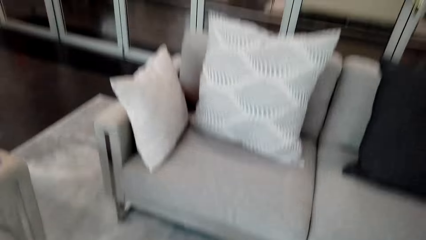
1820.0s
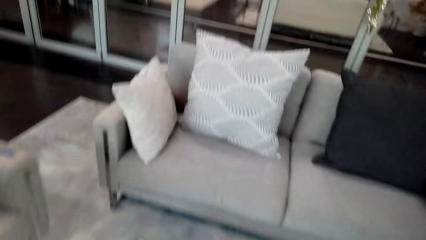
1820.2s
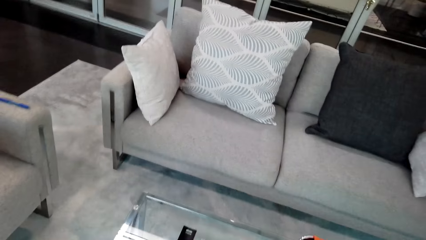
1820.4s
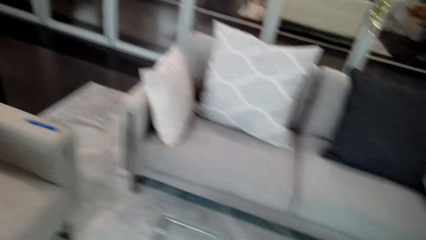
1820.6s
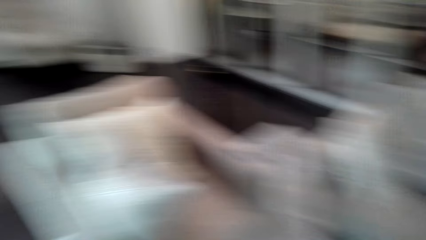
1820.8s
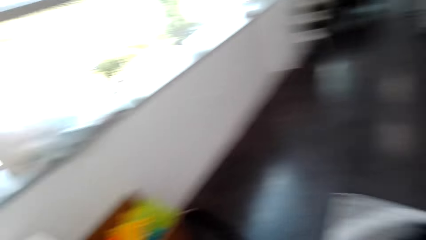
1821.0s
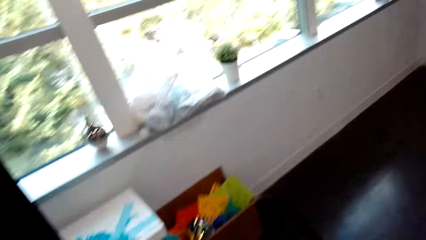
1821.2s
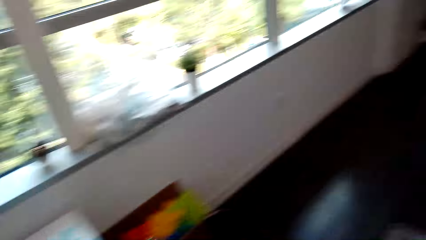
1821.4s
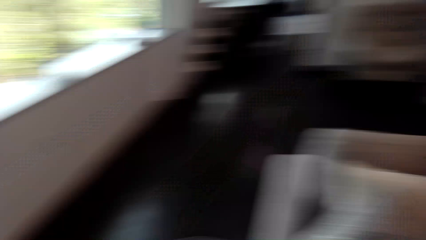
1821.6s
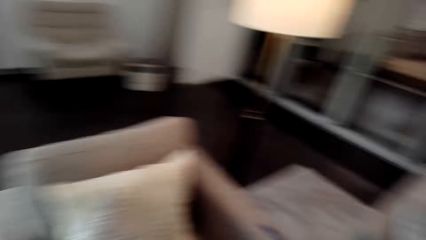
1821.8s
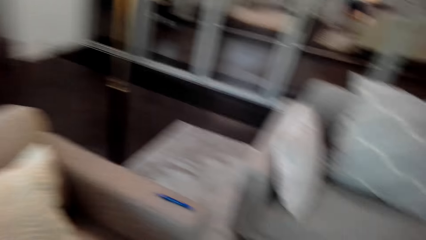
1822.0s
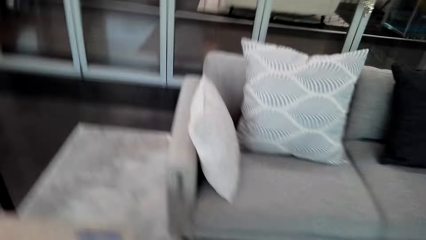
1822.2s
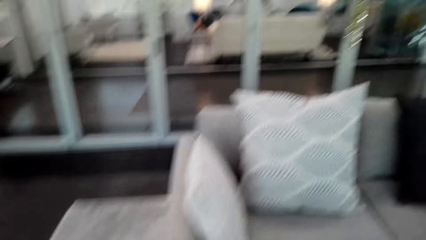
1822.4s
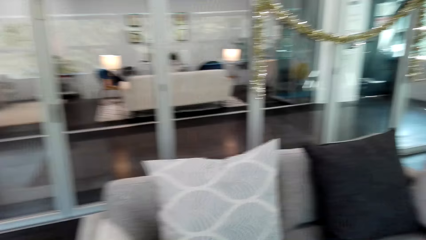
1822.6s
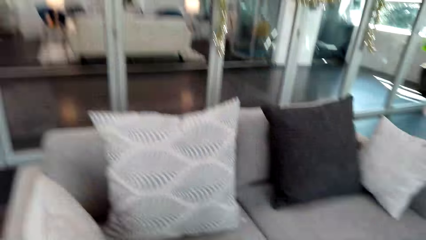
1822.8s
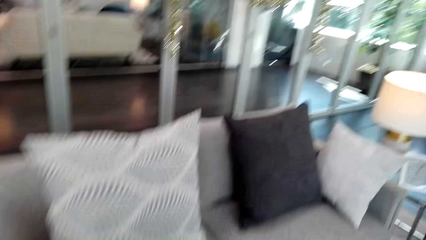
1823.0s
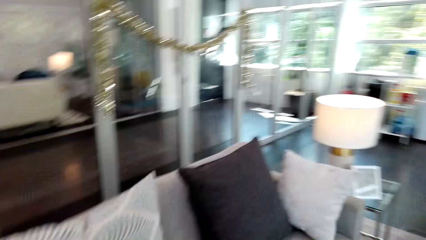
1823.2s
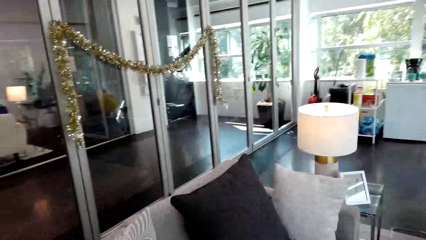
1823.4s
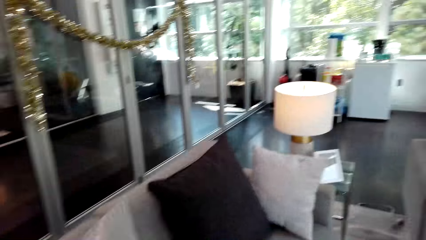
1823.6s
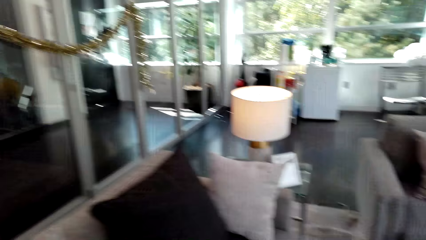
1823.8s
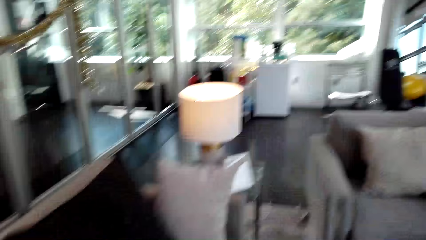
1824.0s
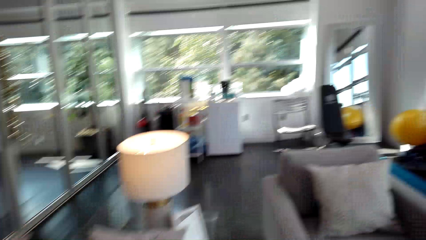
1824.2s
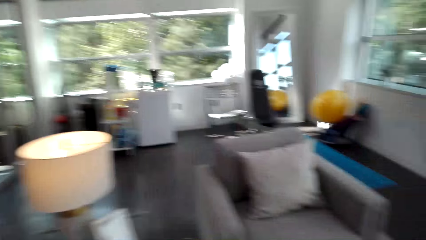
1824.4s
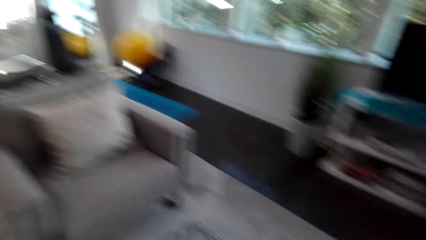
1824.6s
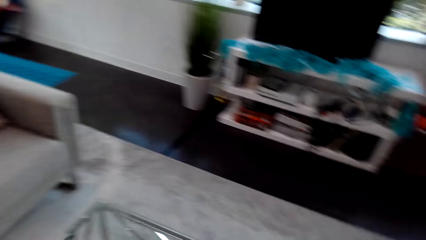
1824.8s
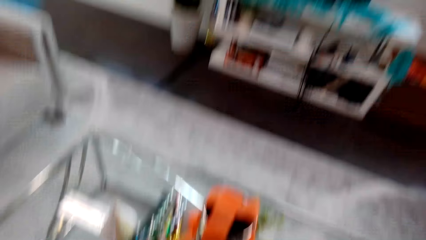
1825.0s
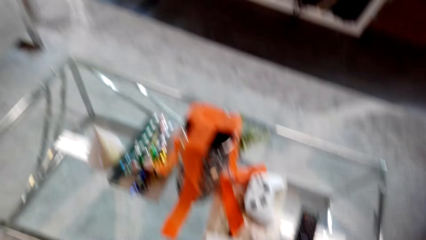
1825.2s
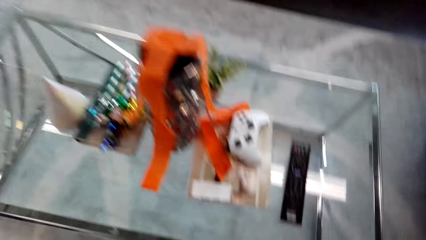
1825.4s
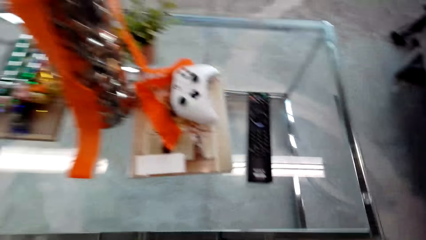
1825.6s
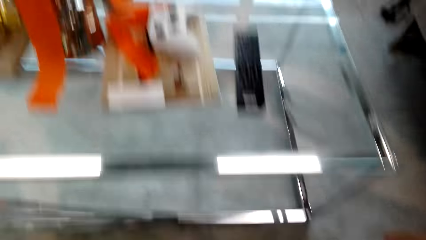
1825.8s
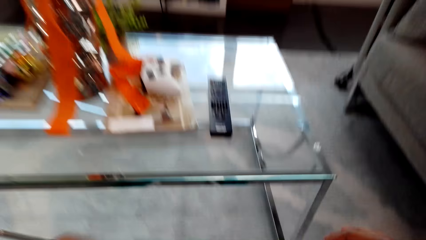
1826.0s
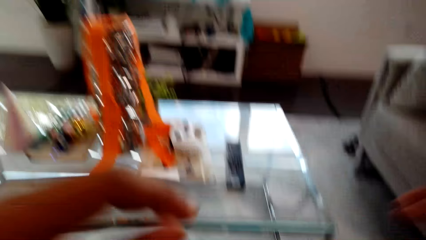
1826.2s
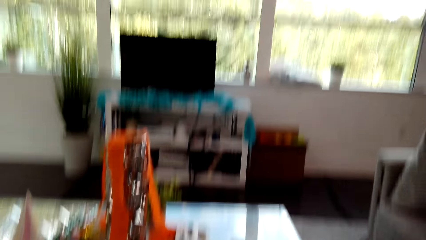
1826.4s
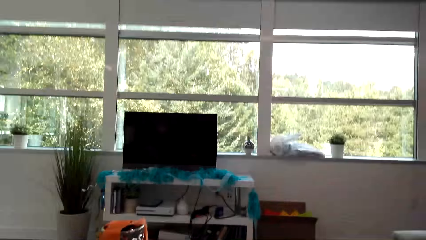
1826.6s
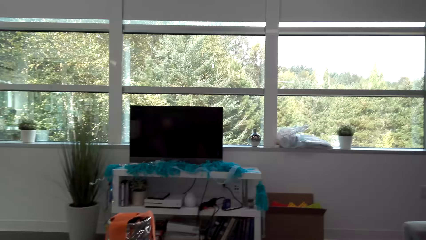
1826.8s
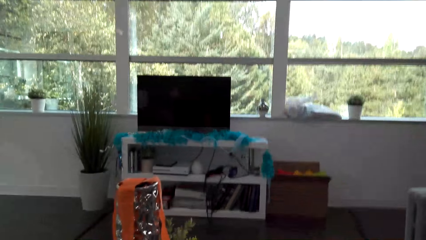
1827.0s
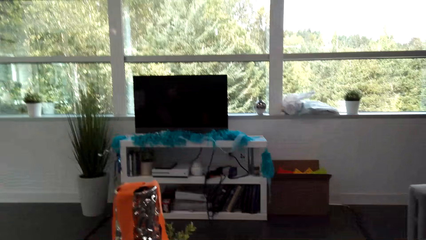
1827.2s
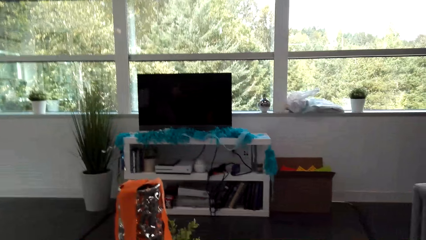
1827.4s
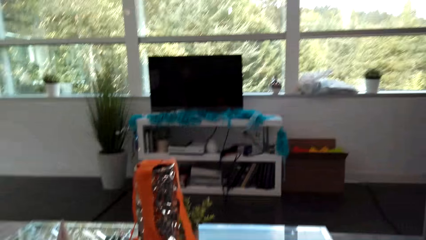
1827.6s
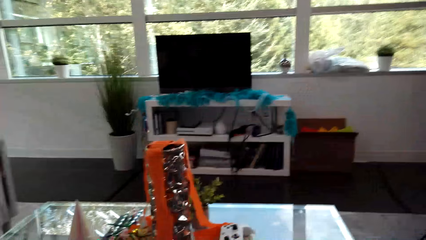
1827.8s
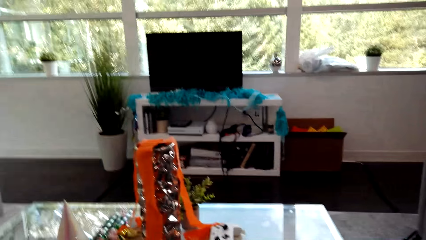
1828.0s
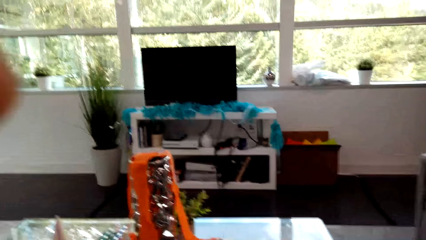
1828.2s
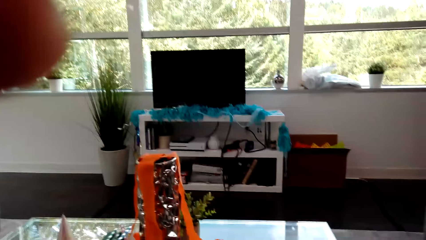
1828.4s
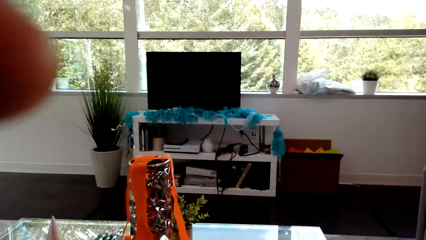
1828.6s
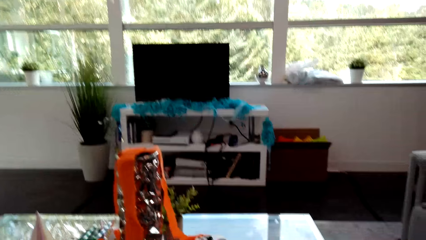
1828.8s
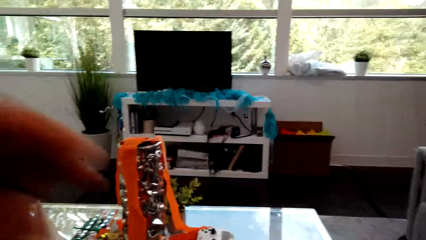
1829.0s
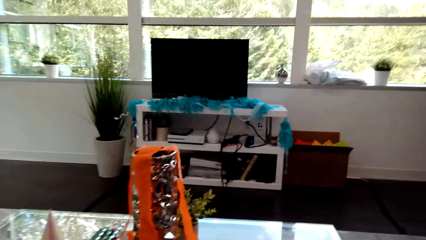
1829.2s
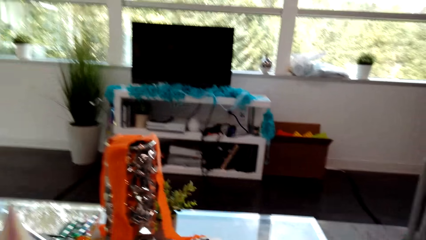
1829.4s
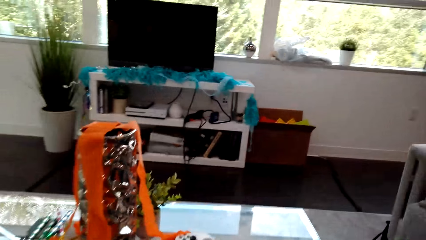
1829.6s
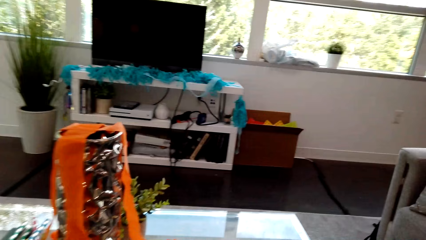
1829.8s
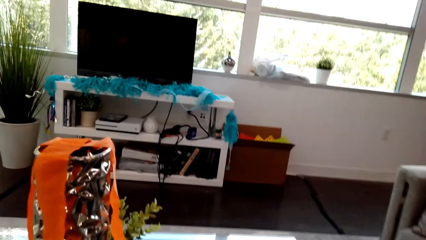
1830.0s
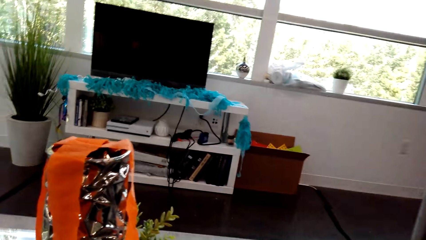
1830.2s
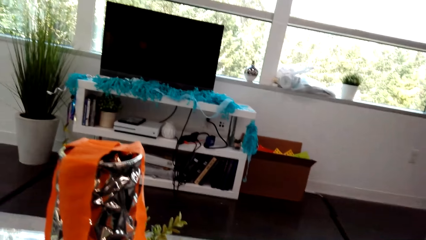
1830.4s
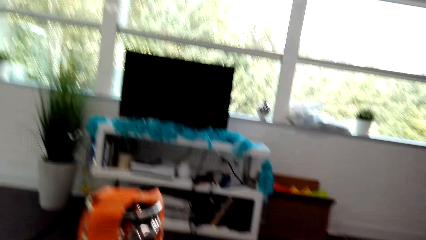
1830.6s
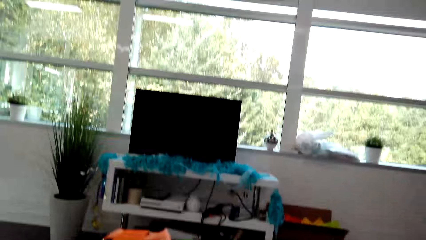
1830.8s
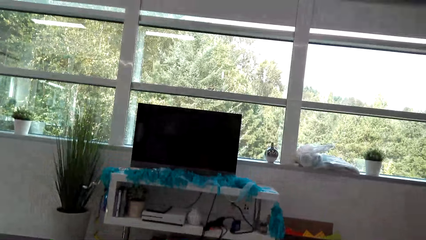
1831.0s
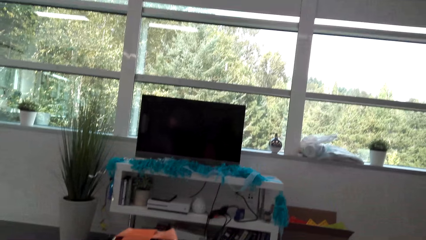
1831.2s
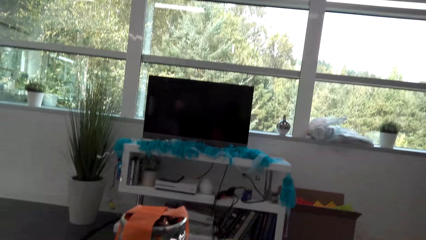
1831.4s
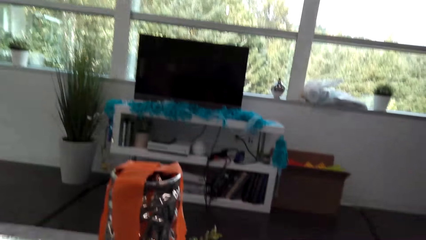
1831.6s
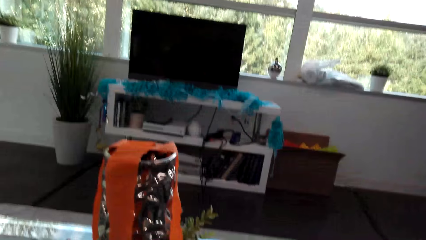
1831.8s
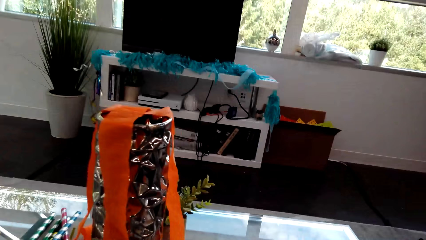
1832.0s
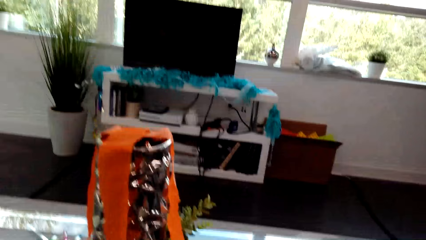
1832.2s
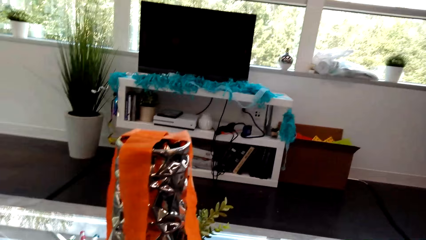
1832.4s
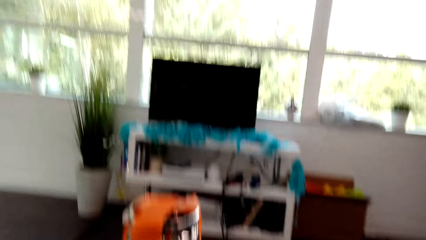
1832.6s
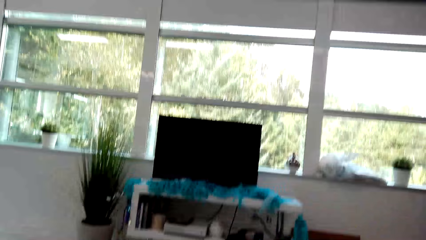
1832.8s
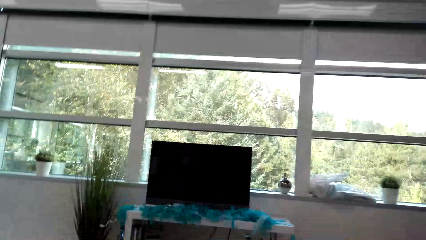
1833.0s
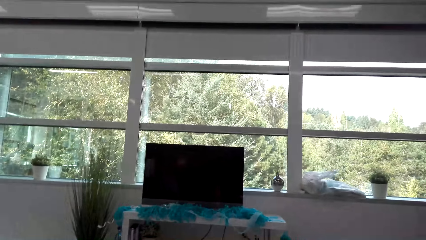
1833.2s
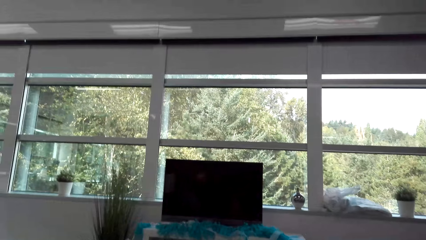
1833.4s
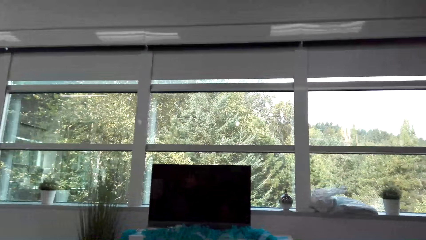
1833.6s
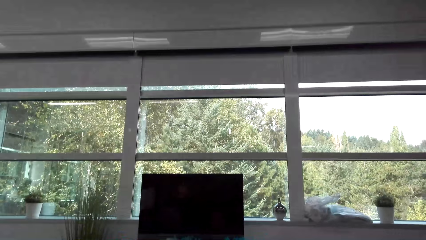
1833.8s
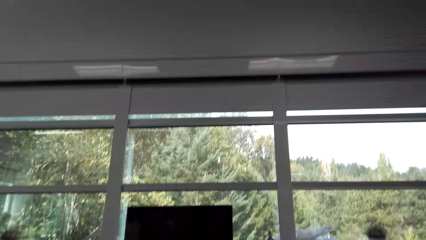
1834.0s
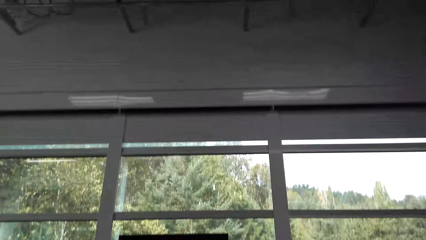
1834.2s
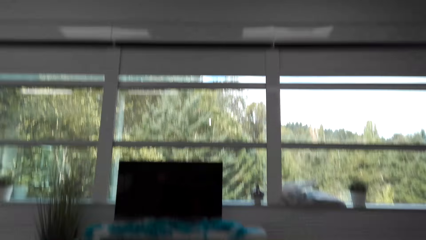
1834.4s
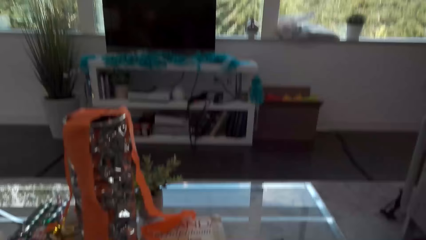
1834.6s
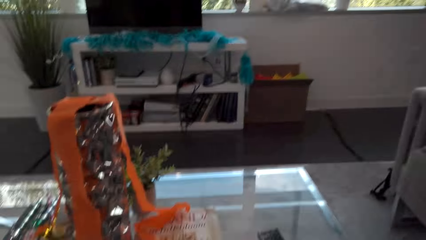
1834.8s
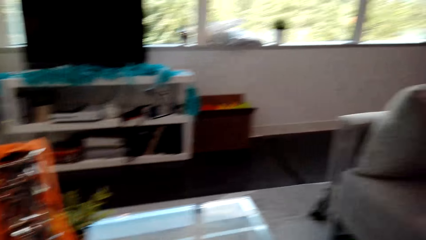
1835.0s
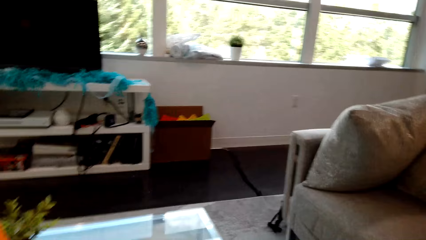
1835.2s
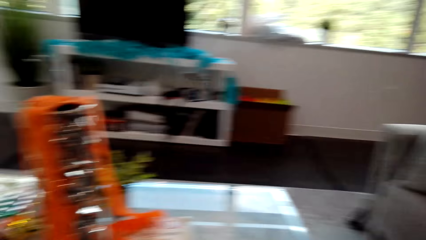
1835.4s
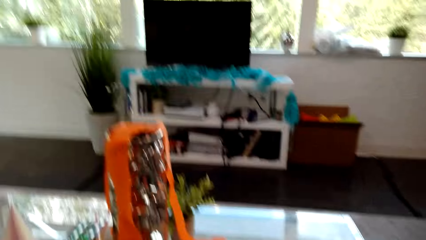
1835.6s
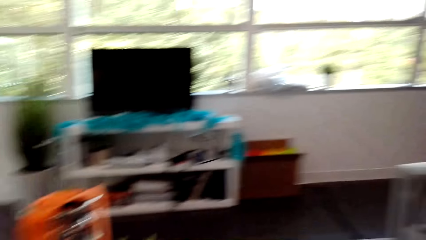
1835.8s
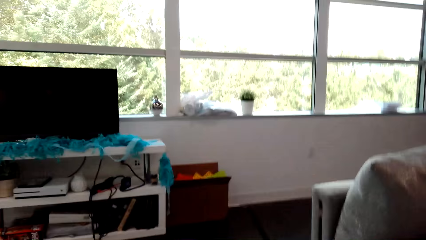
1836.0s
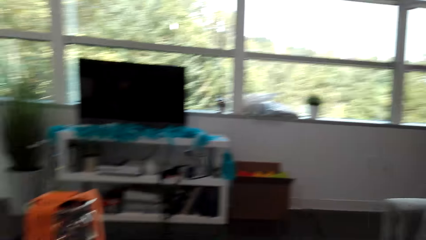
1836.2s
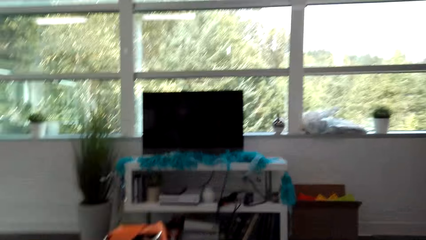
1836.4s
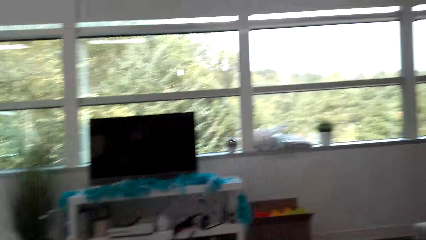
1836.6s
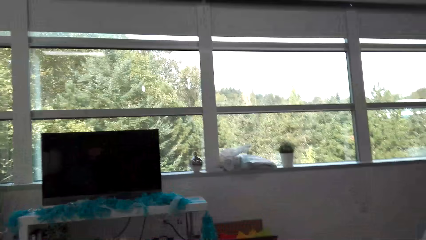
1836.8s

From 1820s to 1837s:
The camera wearer moves around. They throw a ribbon on a table. They raise a hand. They lower the hand. They look around.
